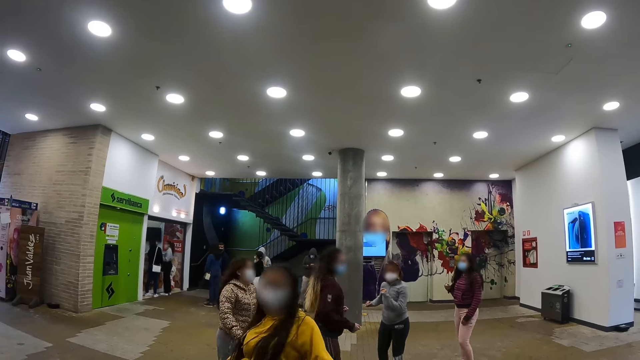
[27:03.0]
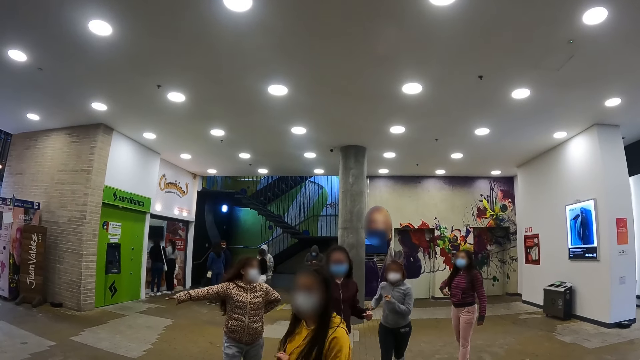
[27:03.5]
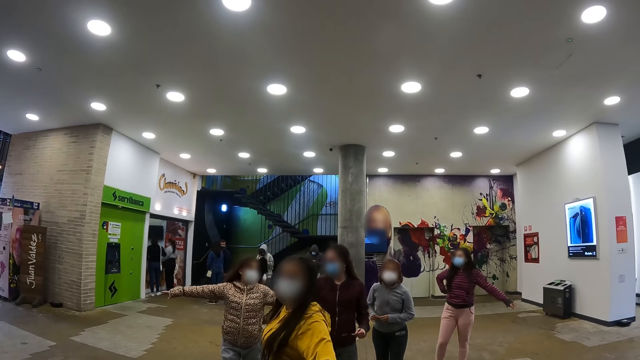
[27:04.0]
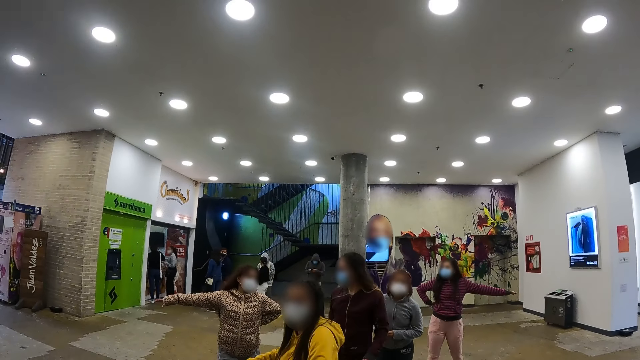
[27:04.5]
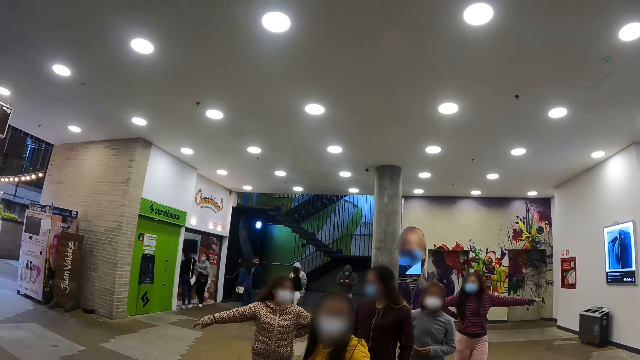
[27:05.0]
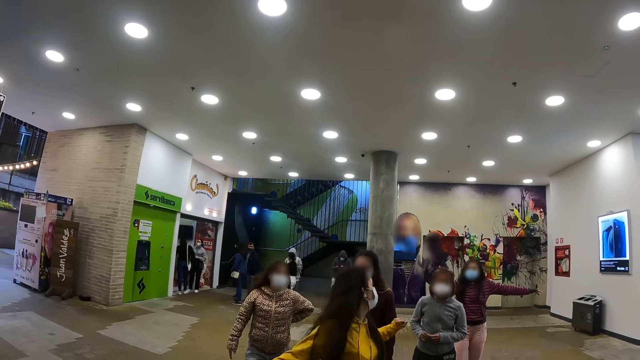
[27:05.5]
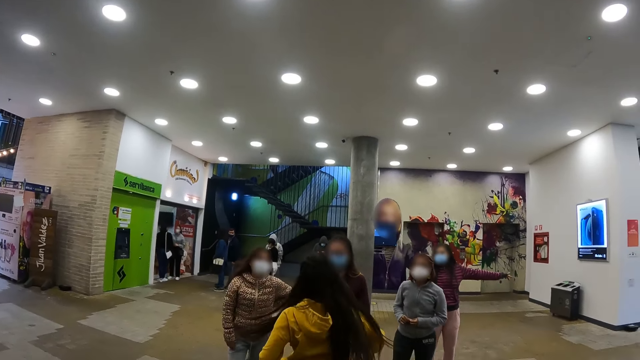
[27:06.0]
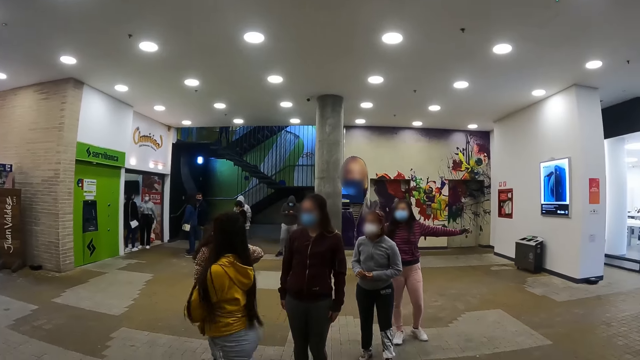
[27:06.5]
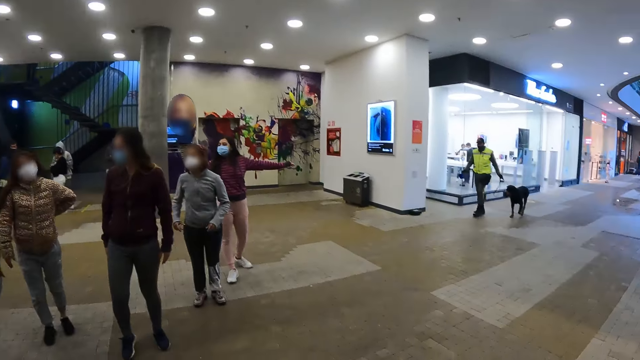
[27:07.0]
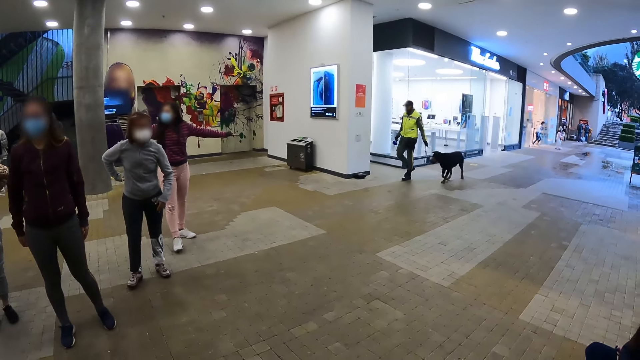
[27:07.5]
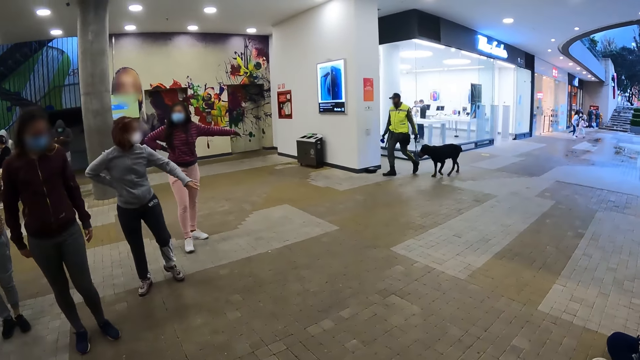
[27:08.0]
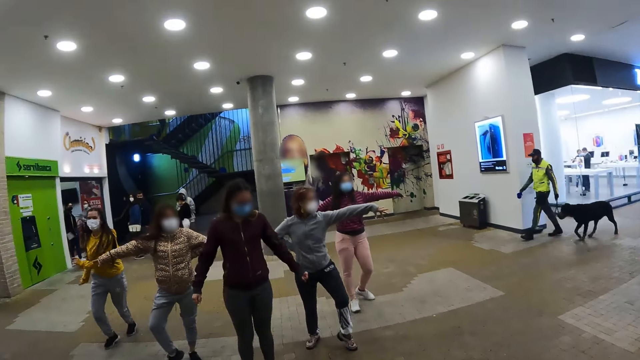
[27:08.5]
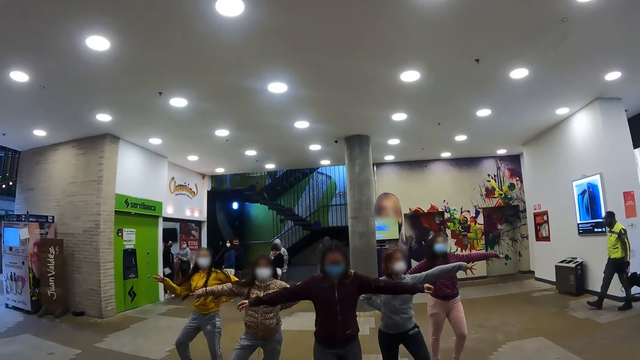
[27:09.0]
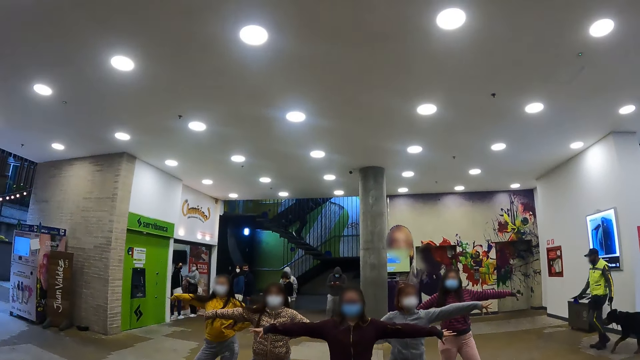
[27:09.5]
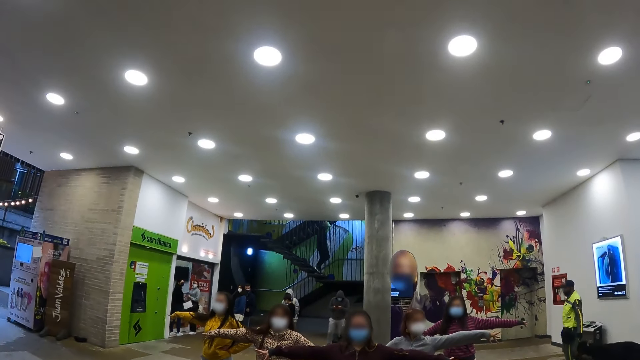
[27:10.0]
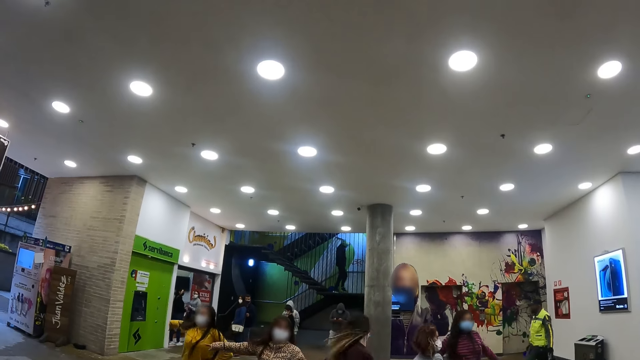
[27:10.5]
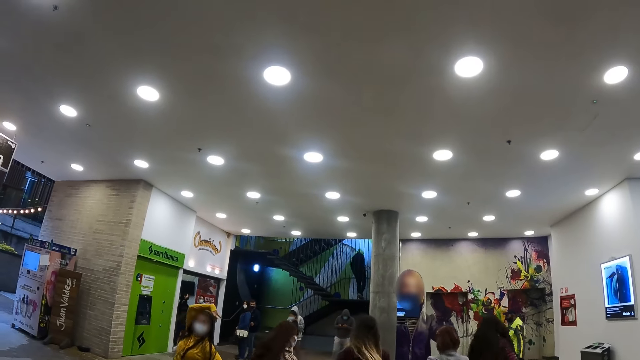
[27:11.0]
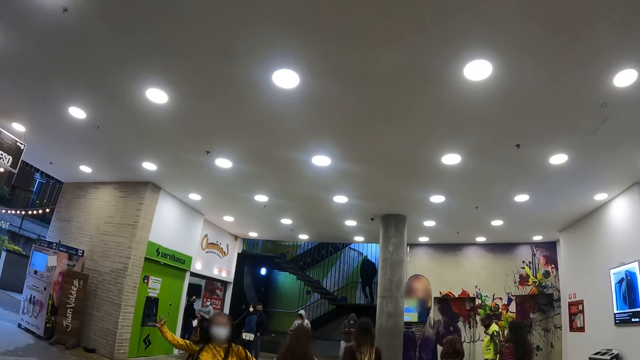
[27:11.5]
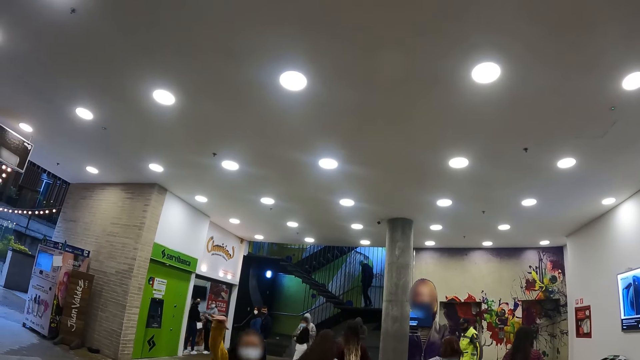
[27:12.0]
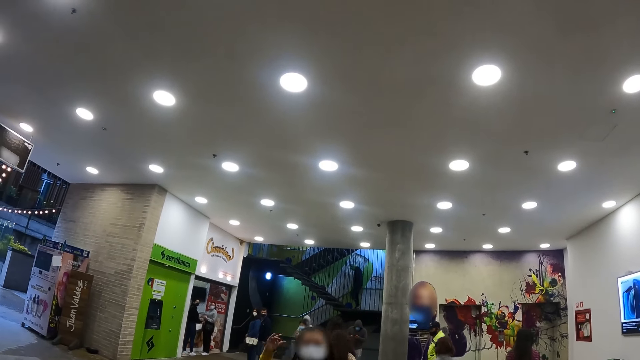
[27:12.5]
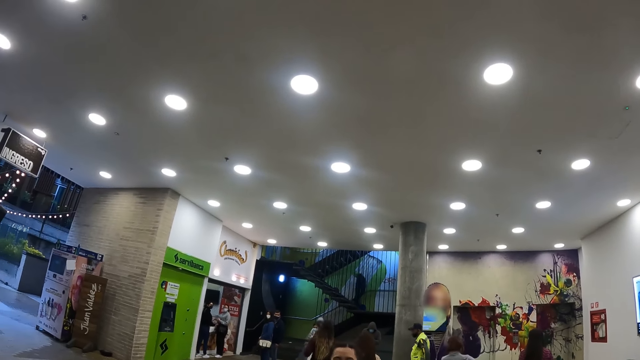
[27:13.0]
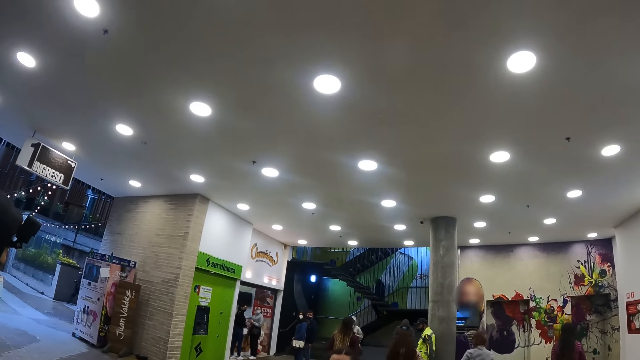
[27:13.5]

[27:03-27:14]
Persons turn towards another person. The camera wearer looks around a building. The persons prepare and dance.

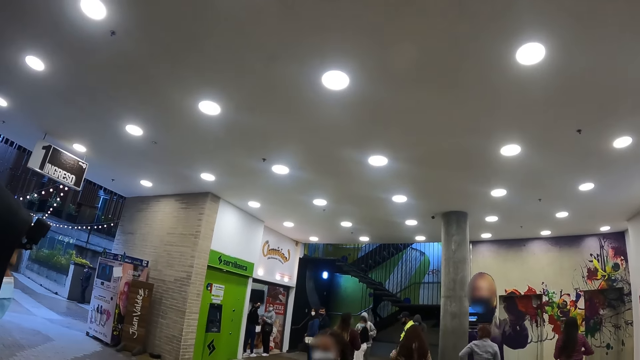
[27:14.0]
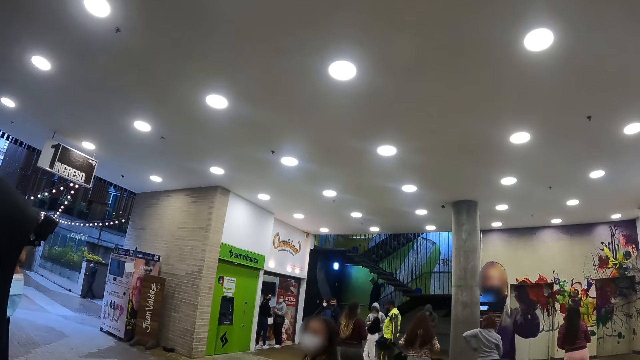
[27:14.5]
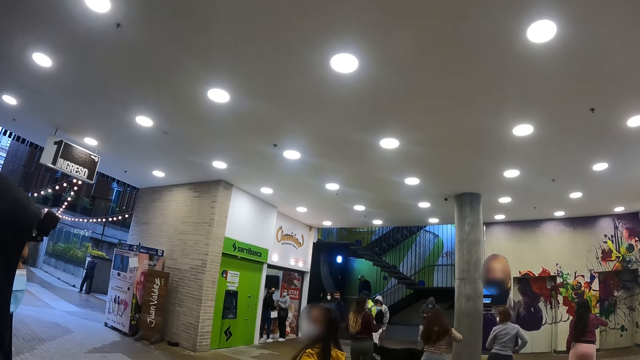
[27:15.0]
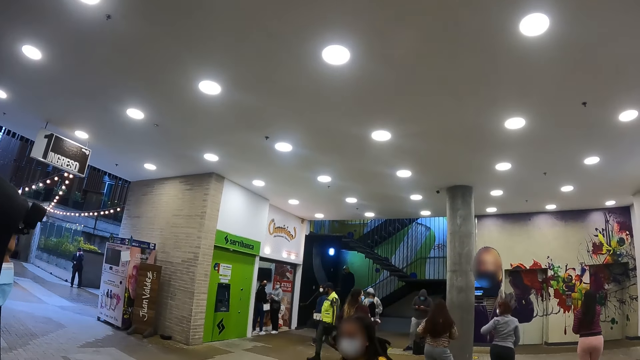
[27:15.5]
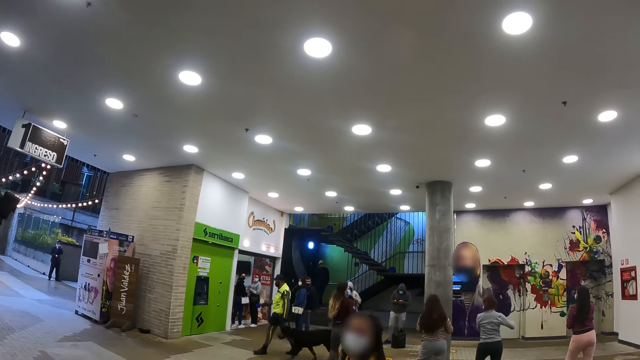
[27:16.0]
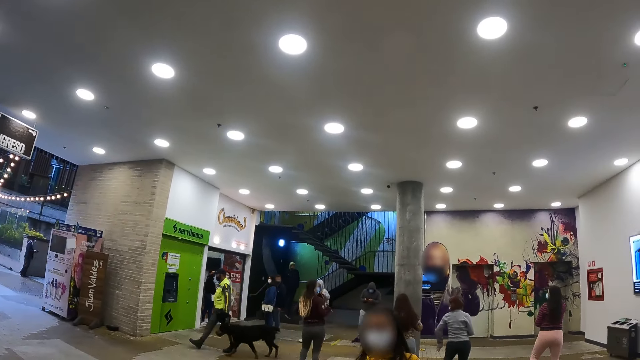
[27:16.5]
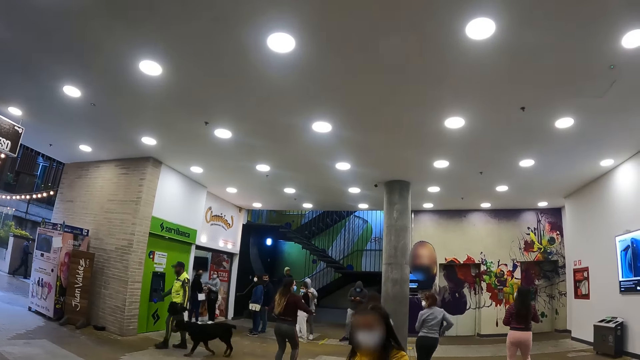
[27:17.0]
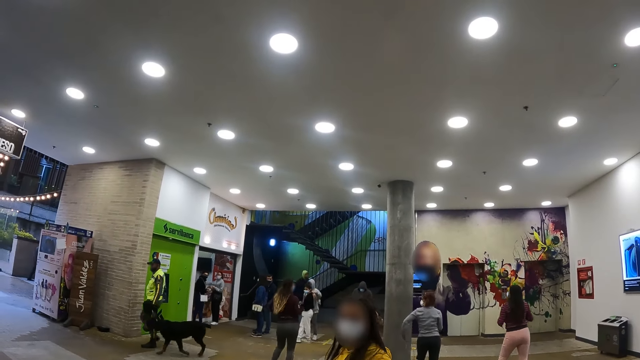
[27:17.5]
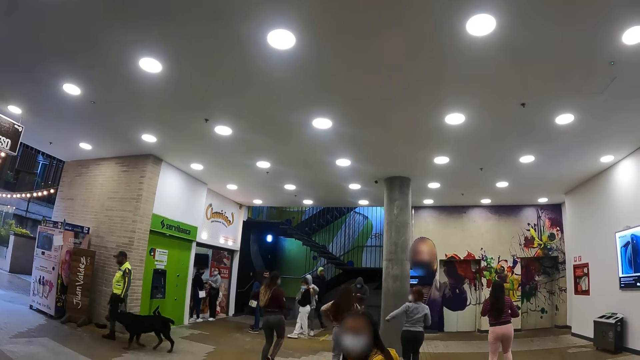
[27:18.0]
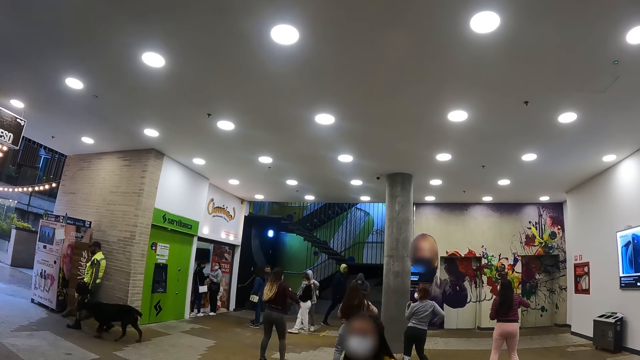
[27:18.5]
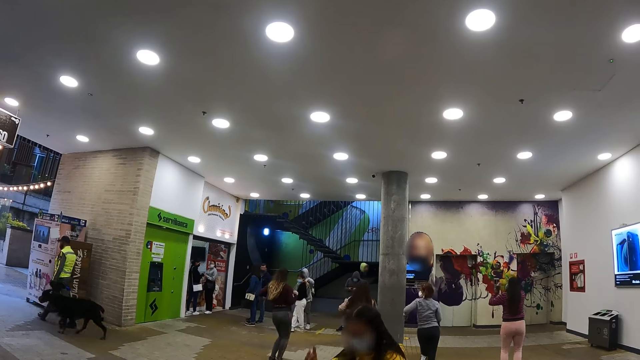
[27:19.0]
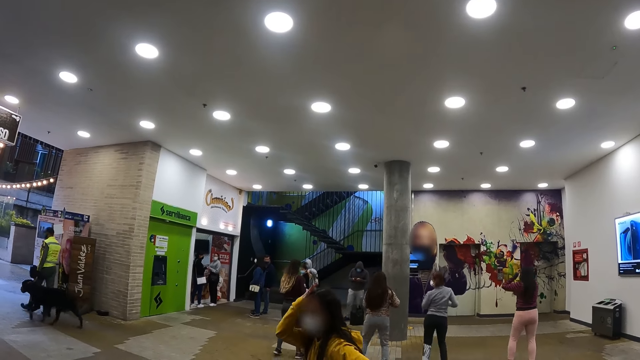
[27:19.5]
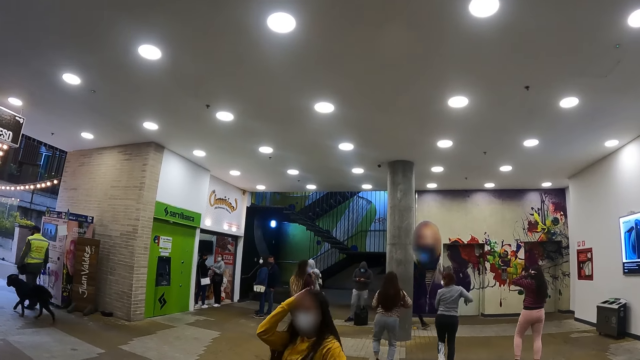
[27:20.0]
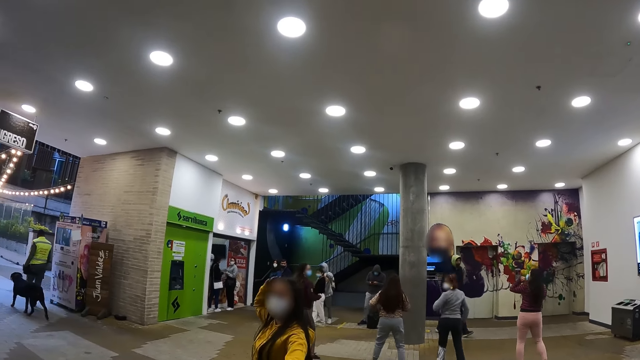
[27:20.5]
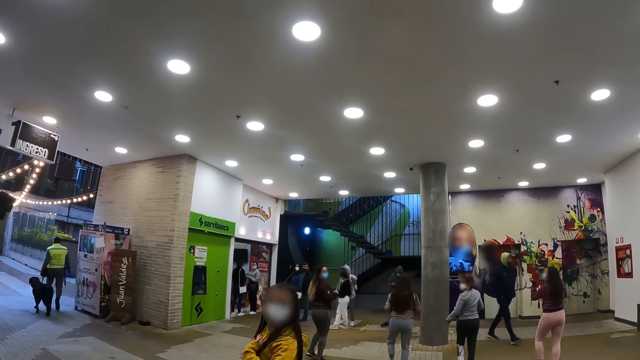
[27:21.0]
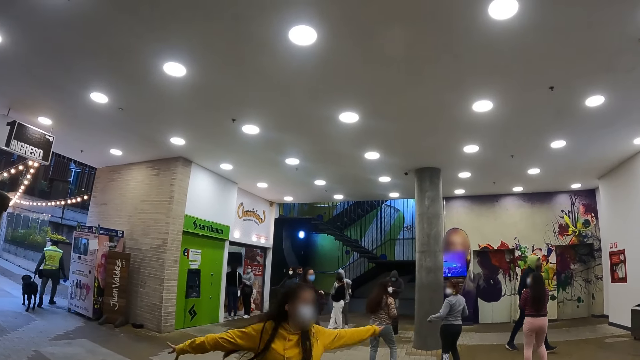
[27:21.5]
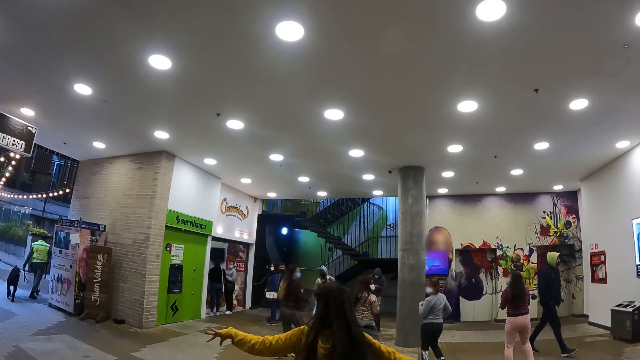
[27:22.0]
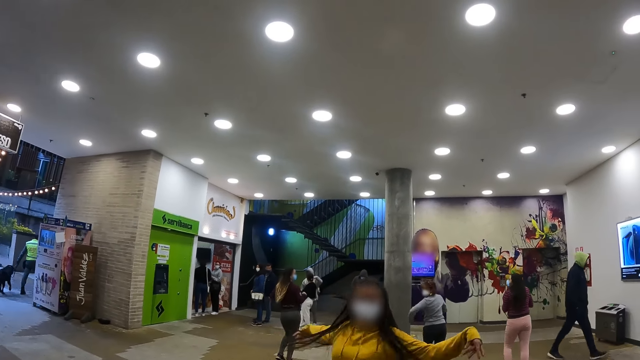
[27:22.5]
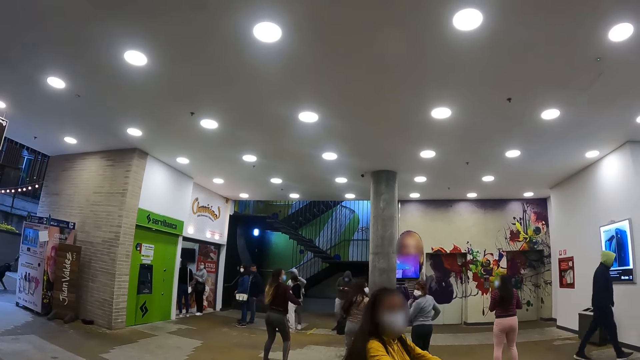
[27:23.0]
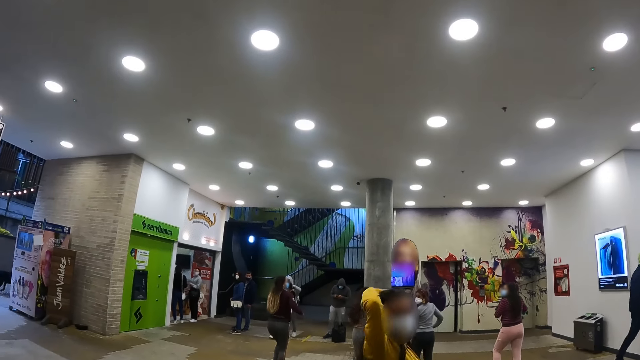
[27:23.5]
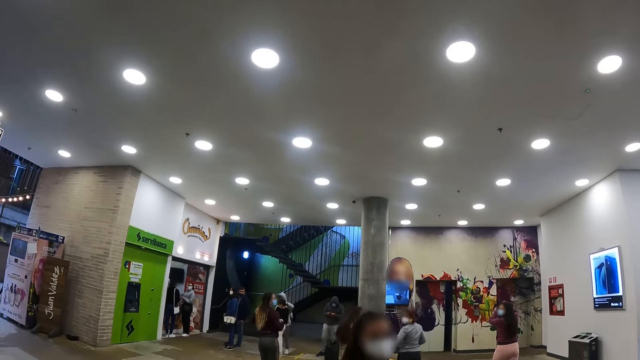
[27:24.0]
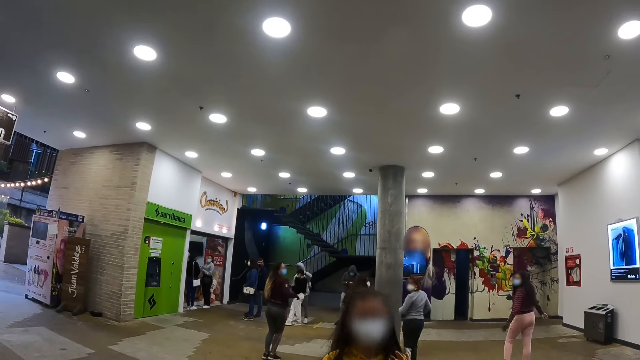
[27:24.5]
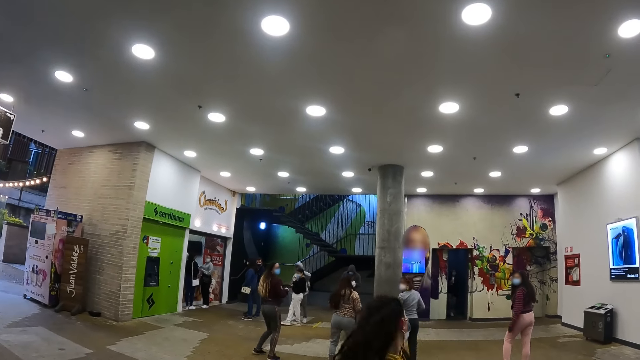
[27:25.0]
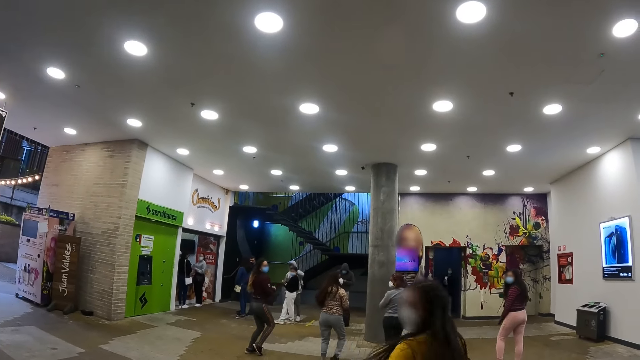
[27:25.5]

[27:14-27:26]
A woman dances. Another woman dances. A third woman dances. A fourth woman dances. A fifth woman dances.
